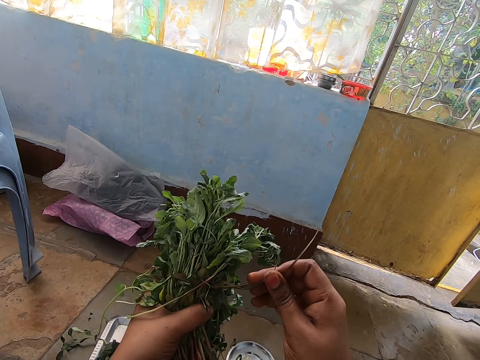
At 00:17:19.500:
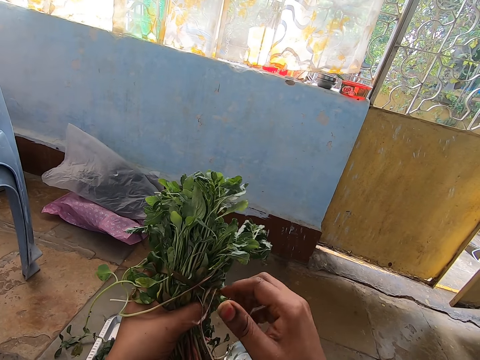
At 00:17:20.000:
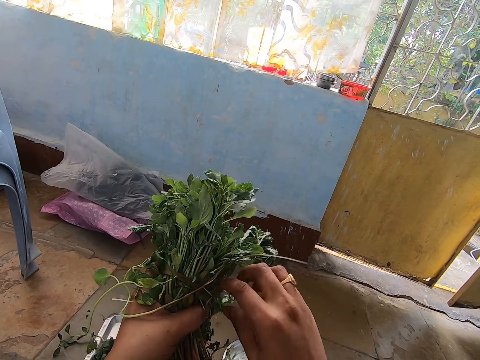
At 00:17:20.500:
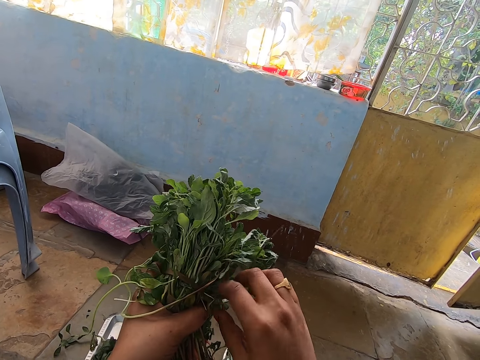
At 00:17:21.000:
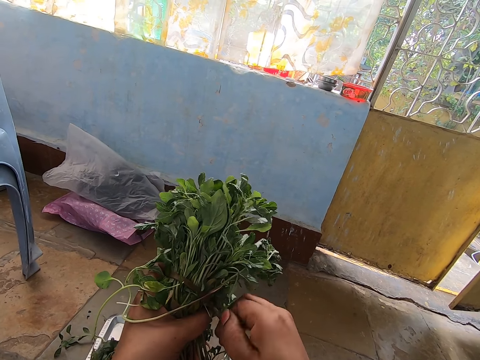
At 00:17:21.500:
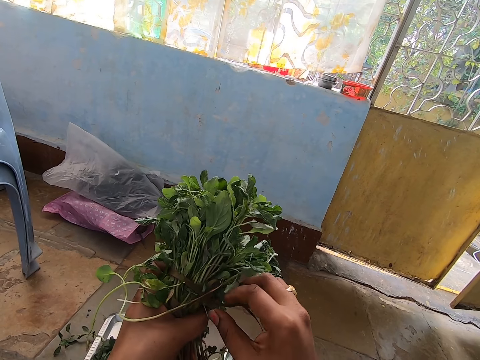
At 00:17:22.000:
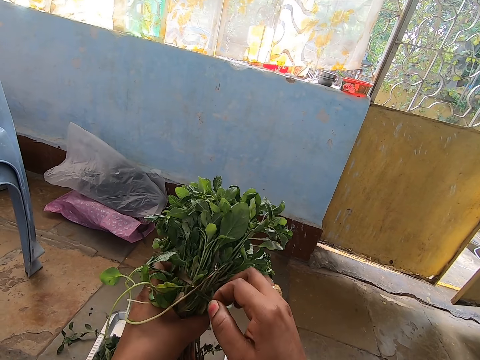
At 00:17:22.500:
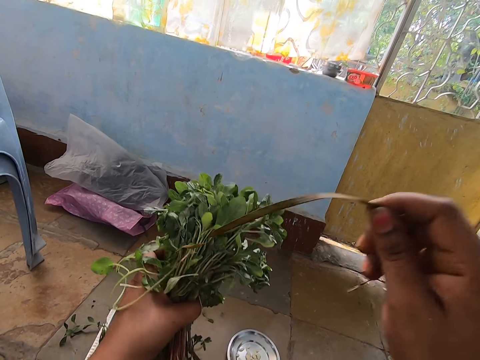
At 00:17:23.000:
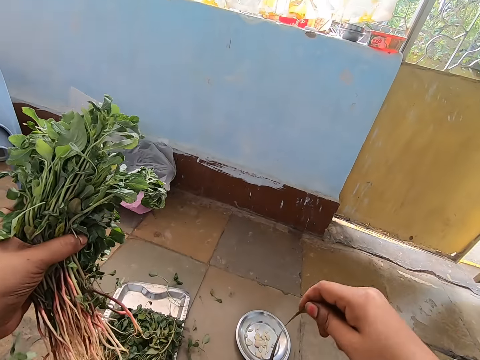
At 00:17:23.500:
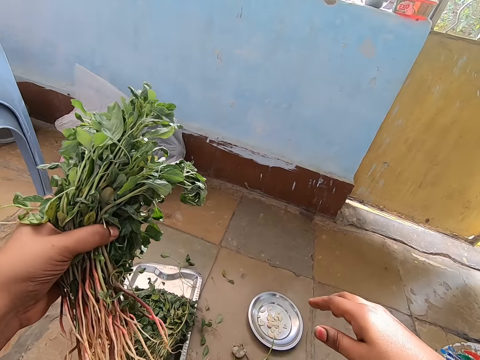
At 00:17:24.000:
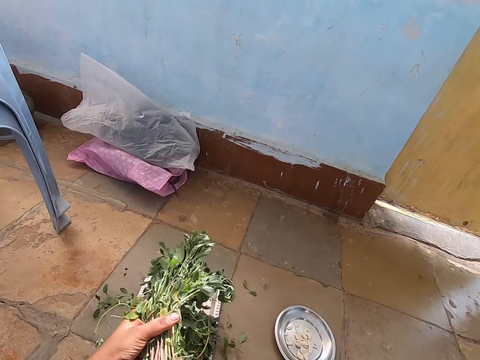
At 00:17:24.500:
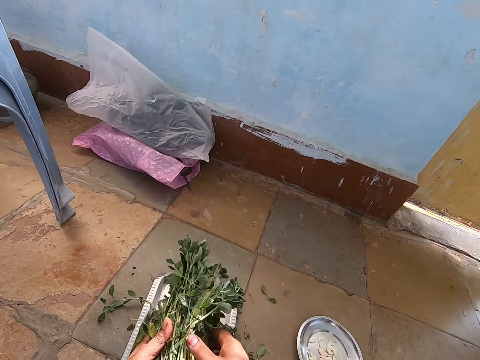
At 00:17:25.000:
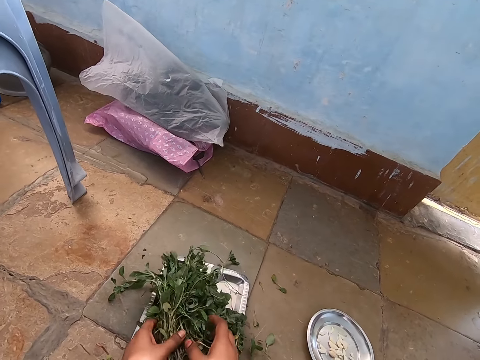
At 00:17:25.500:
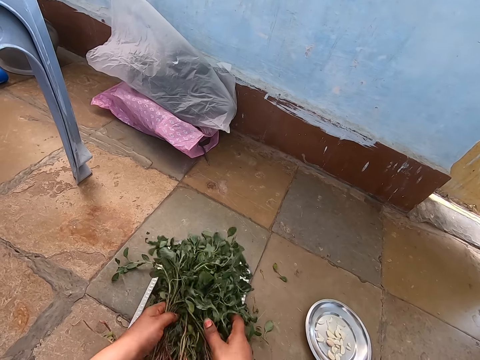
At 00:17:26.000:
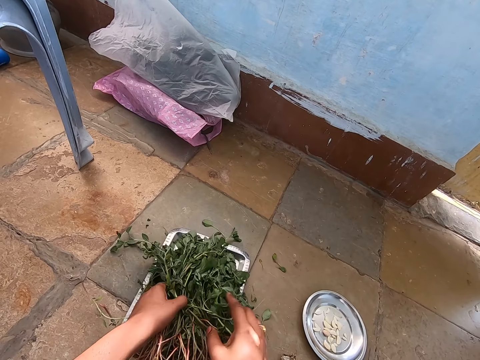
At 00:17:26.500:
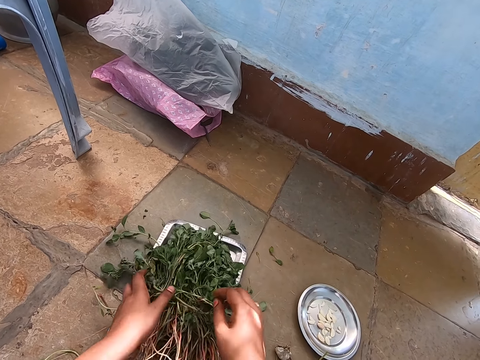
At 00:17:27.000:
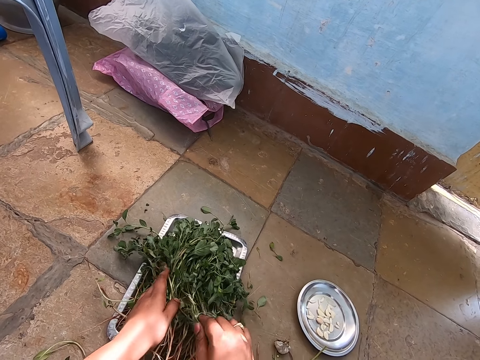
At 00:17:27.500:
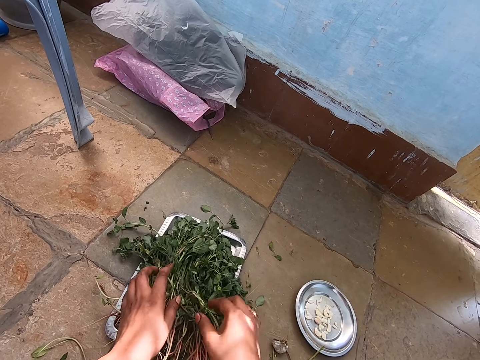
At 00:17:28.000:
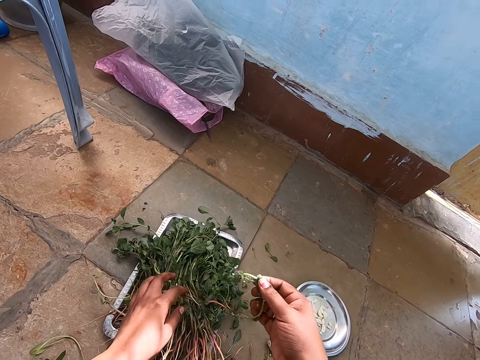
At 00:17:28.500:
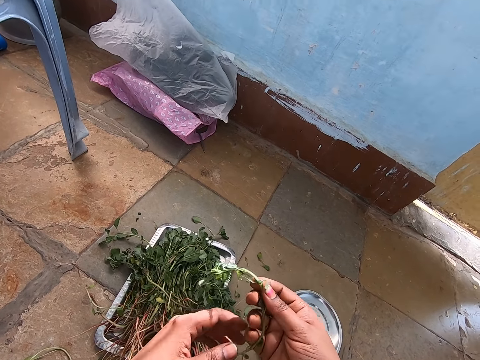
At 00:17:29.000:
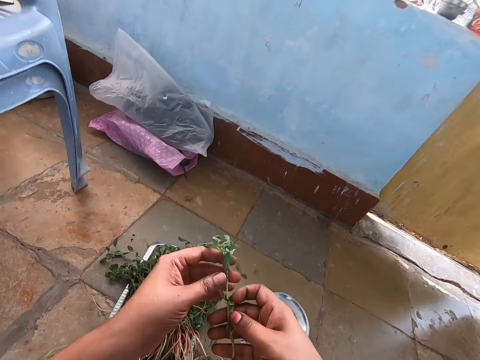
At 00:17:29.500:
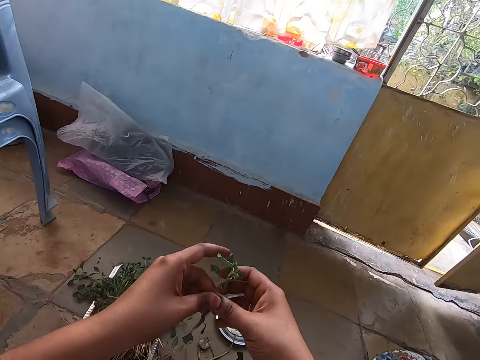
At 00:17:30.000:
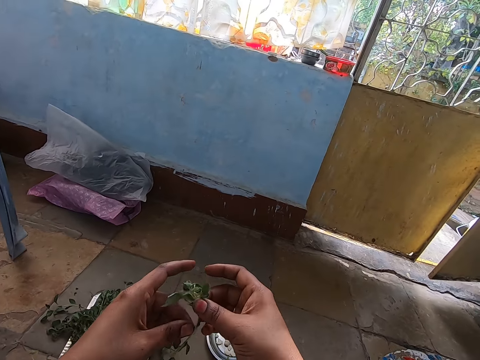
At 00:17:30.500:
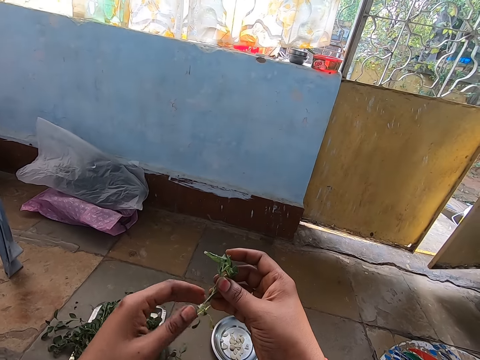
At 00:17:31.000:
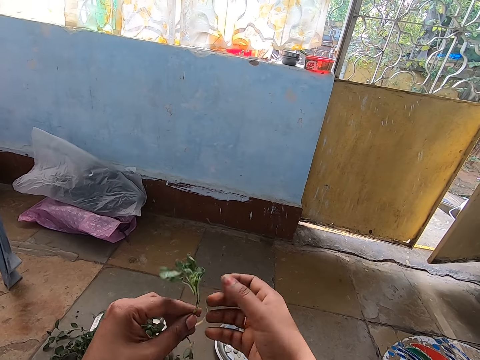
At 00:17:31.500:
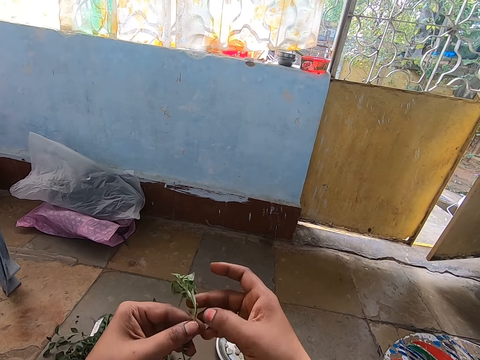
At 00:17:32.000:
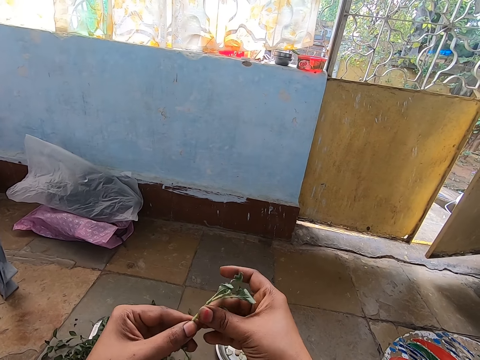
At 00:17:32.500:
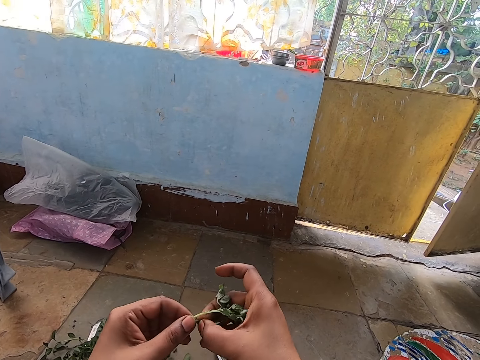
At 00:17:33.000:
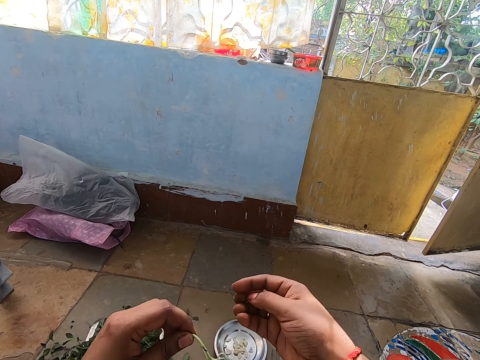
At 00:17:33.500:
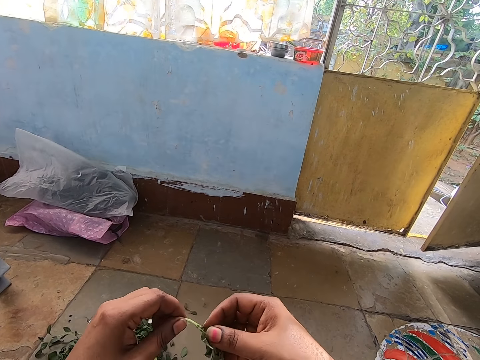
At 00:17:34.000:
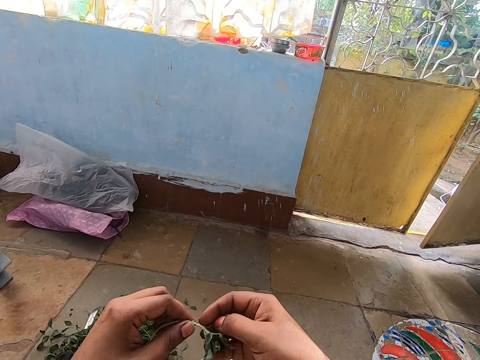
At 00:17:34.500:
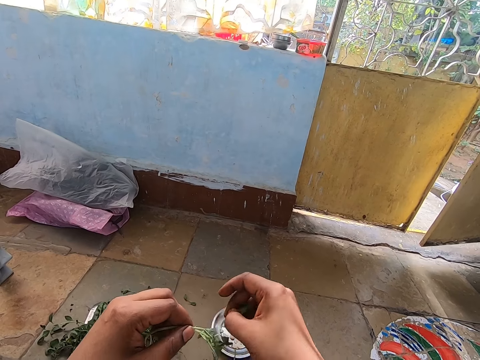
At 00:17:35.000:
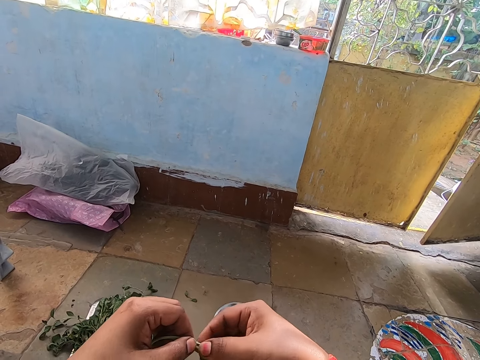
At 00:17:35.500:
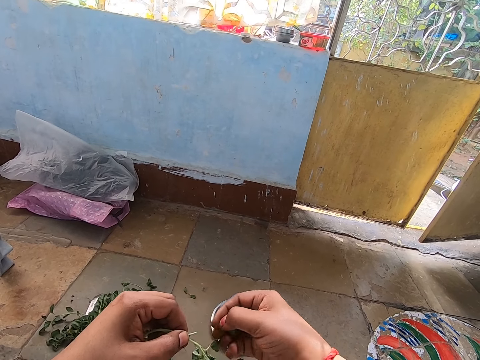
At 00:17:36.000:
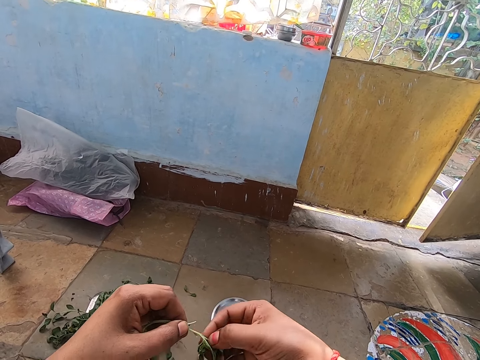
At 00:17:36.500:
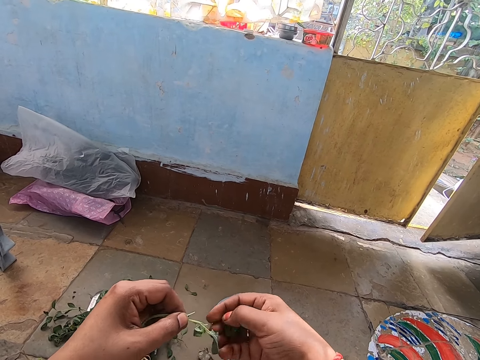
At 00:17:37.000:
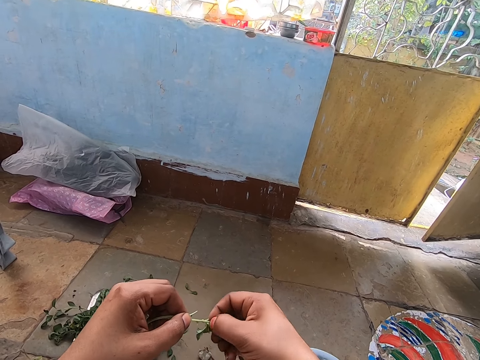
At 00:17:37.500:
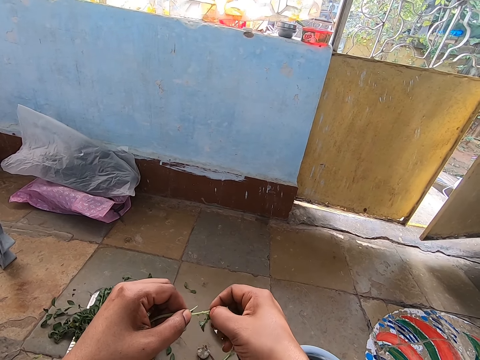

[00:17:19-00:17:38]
The camera wearer removes her right hand from the branch. She pulls a branch in her right hand from the branches in her left hand. She unties the plants. She removes her right hand from the branch. She removes a leaf from the branches in her left hand with her right hand. She drops the leaf on the floor with her right hand. She puts down a rope. She holds the branches in her left hand with her right hand. She places the branches on the tray on the floor with both hands. She picks a branch from the tray on the floor with her right hand. She removes her left hand from the branches in the tray on the floor. She transfers the branch from her right hand to her left hand. She transfers the branch from her left hand to her right hand. She transfers the branch from her right hand to her left hand. She cuts a leaf from the branch in her left hand with her right hand. She plucks out vegetables on the branches. She cuts a leaf from the branch in her left hand with her right hand repeatedly.
